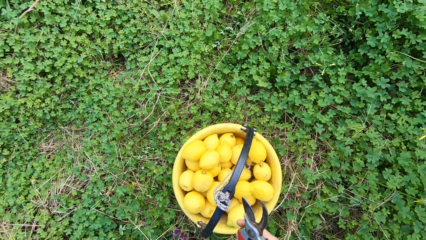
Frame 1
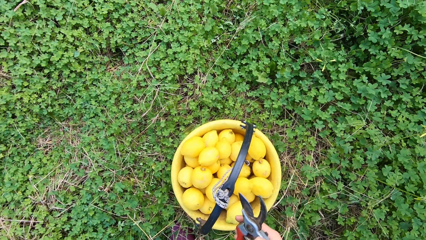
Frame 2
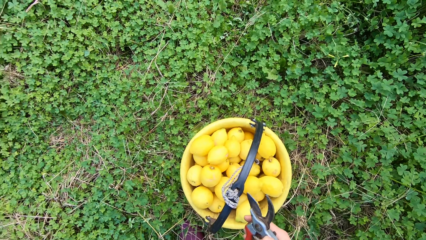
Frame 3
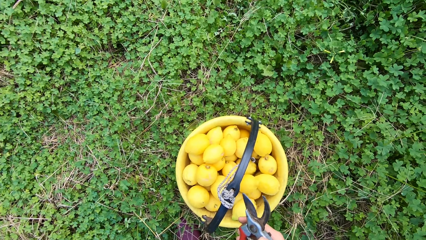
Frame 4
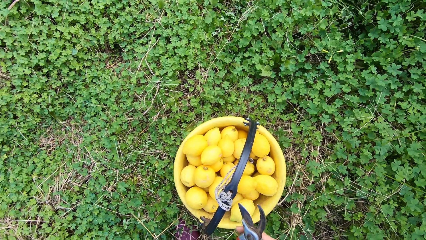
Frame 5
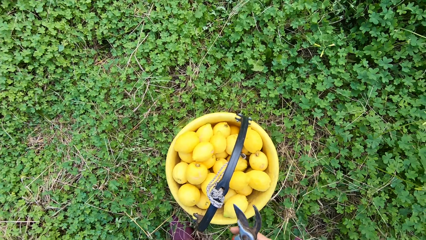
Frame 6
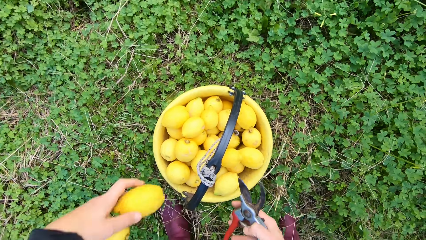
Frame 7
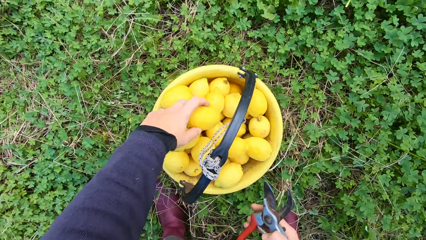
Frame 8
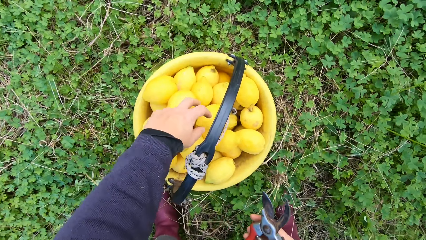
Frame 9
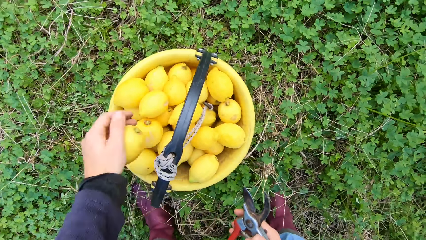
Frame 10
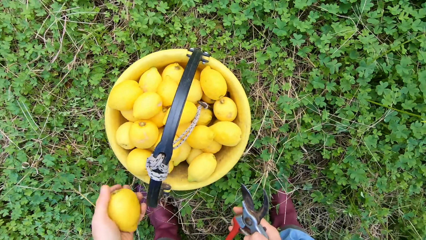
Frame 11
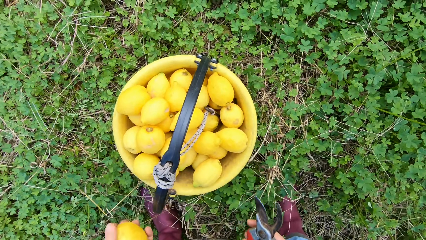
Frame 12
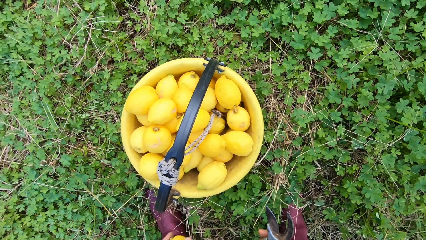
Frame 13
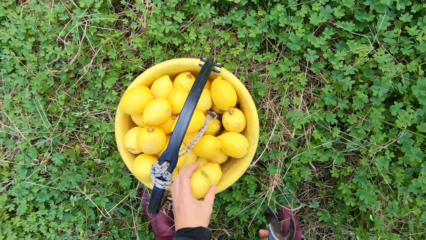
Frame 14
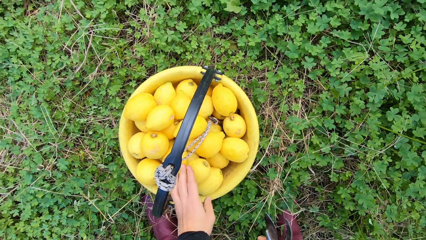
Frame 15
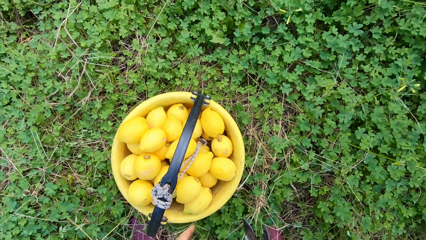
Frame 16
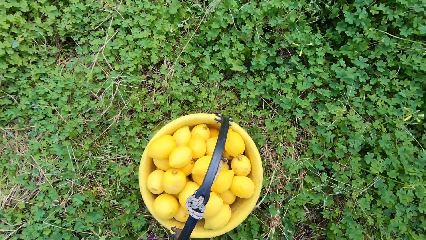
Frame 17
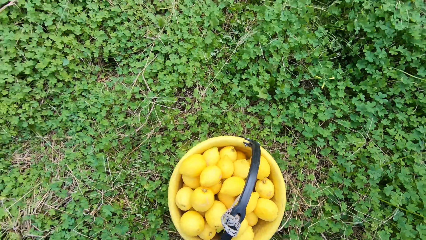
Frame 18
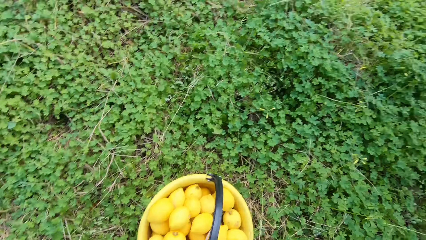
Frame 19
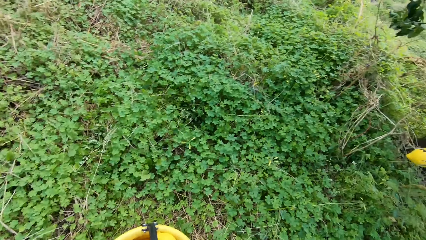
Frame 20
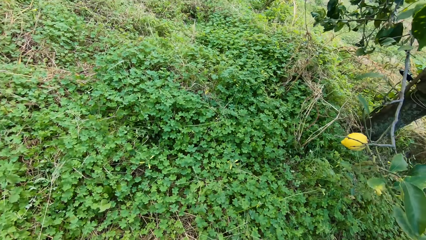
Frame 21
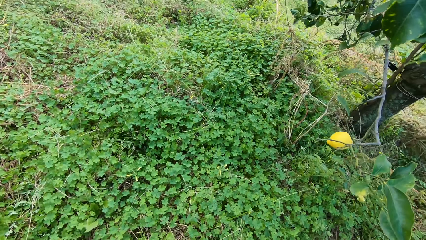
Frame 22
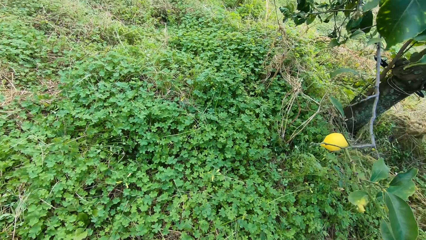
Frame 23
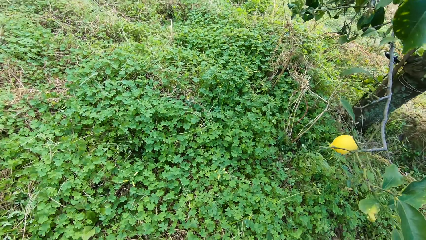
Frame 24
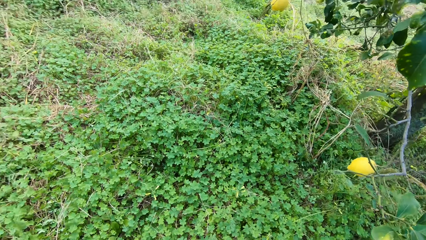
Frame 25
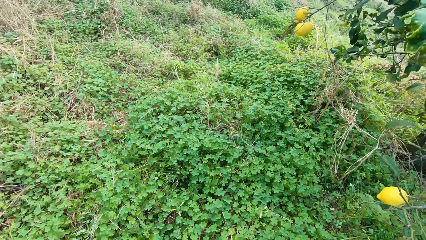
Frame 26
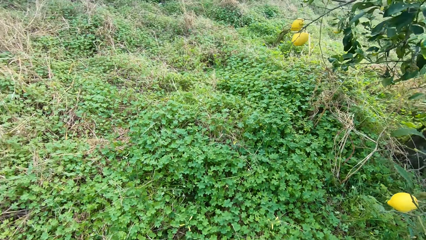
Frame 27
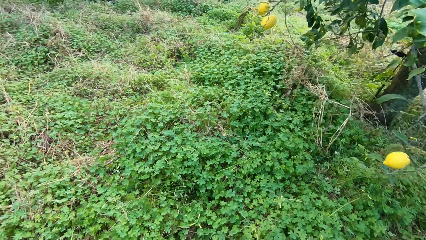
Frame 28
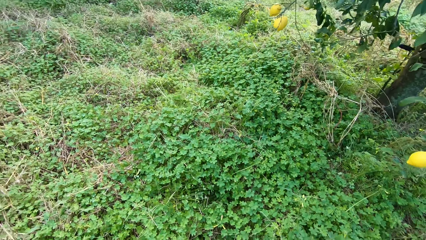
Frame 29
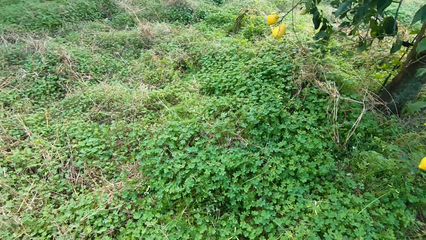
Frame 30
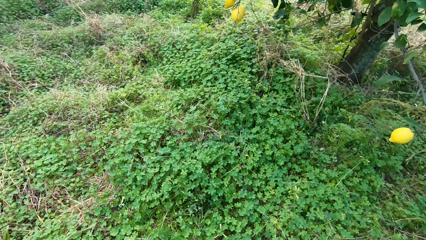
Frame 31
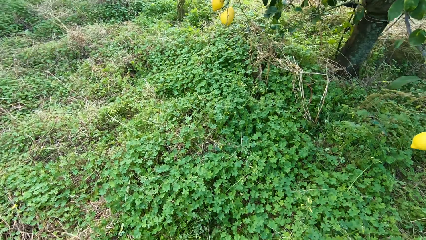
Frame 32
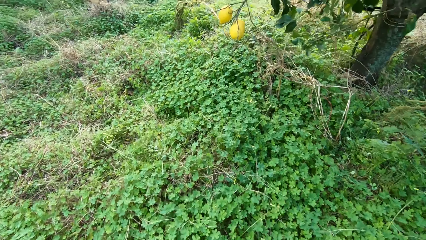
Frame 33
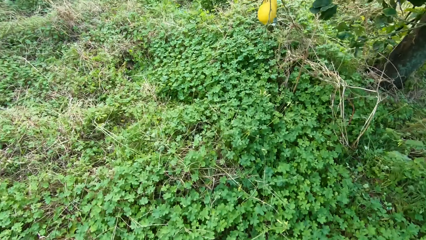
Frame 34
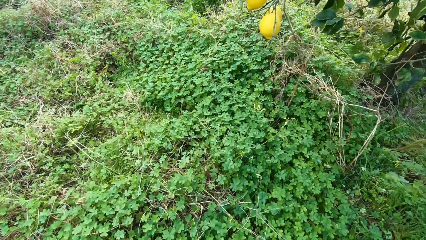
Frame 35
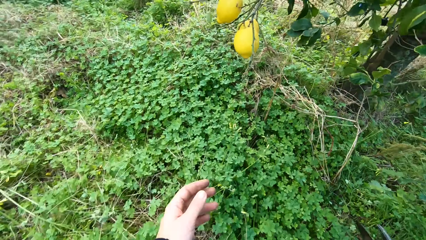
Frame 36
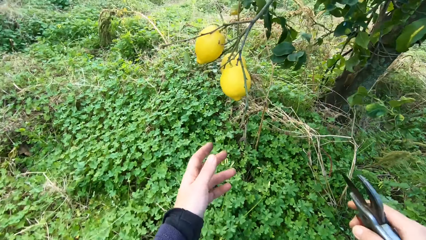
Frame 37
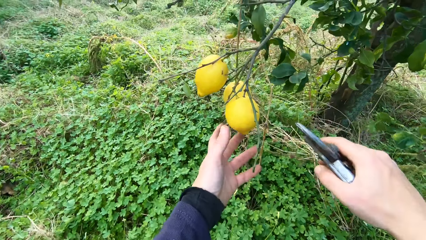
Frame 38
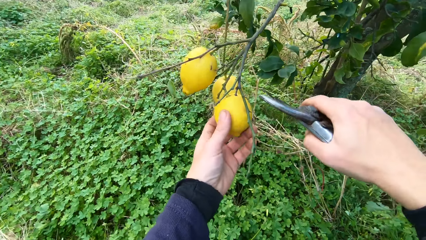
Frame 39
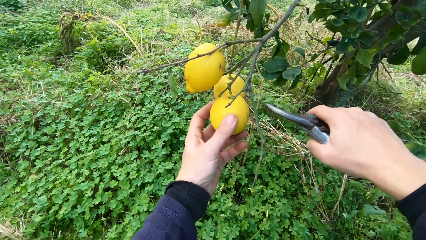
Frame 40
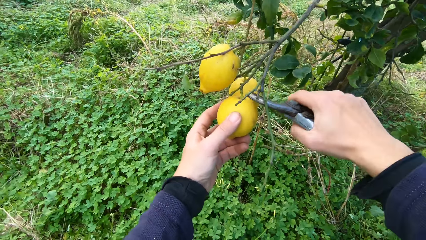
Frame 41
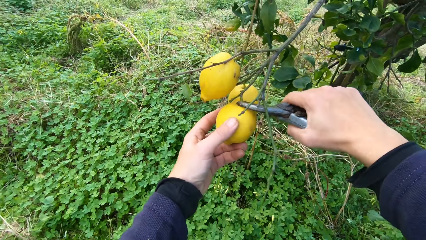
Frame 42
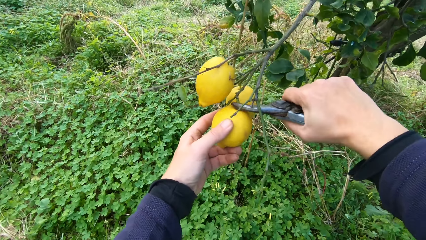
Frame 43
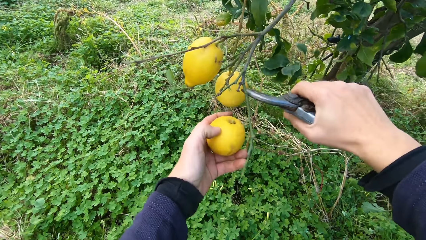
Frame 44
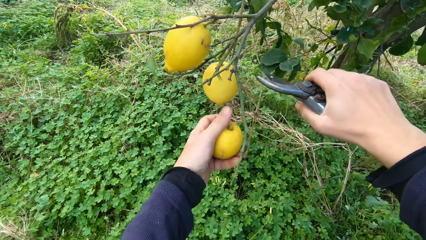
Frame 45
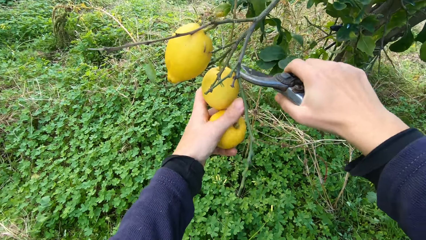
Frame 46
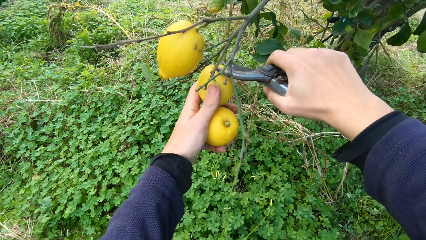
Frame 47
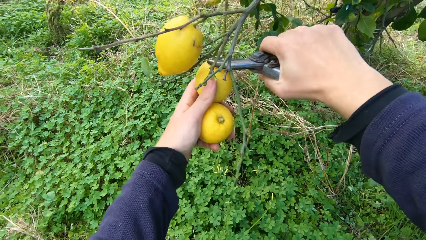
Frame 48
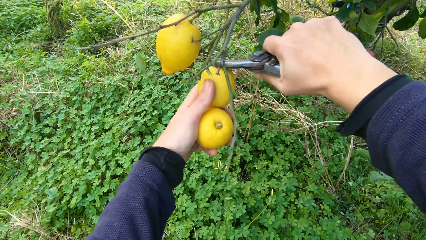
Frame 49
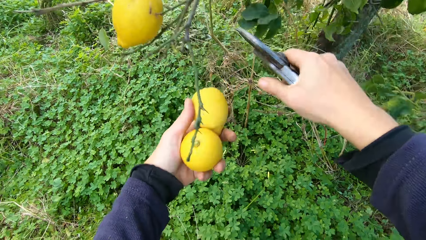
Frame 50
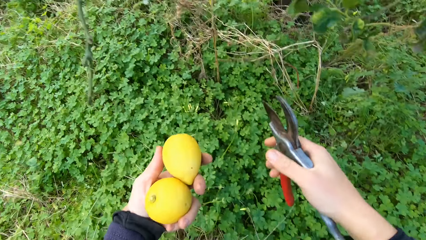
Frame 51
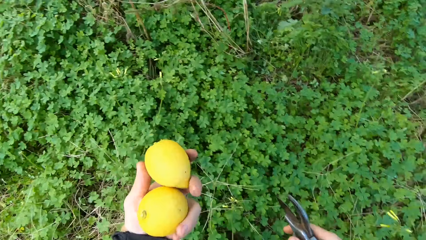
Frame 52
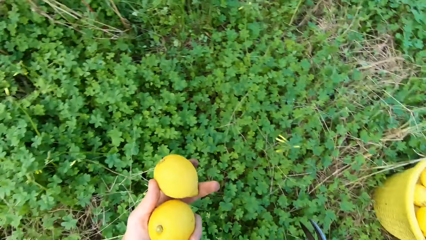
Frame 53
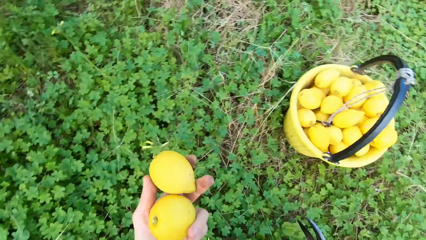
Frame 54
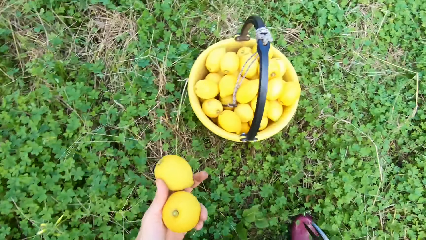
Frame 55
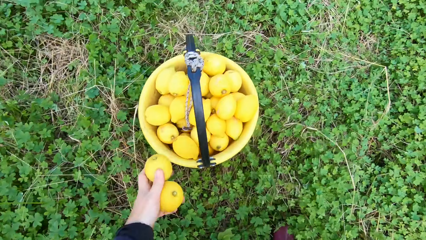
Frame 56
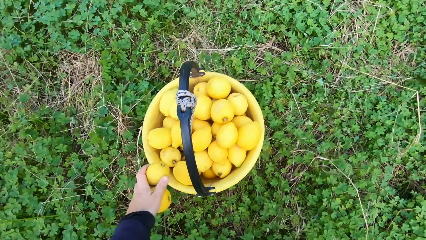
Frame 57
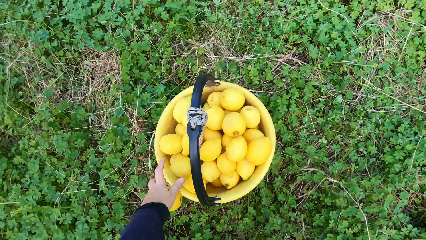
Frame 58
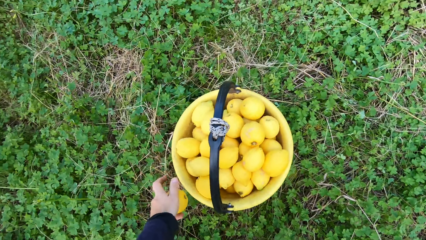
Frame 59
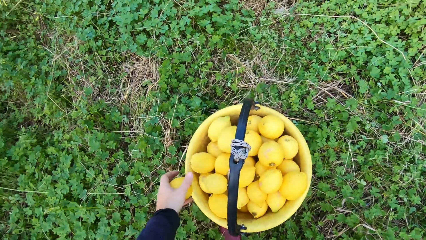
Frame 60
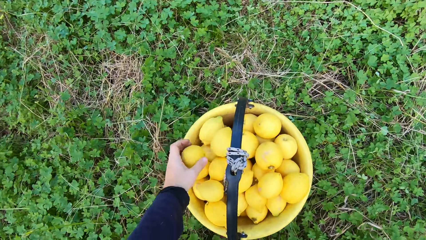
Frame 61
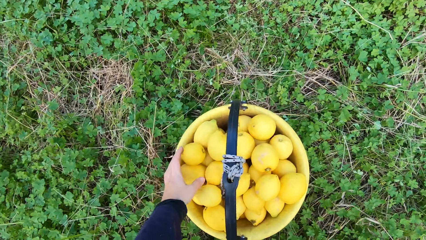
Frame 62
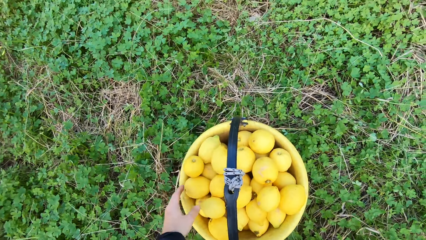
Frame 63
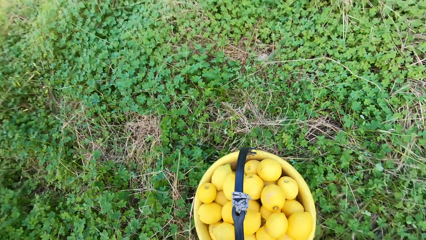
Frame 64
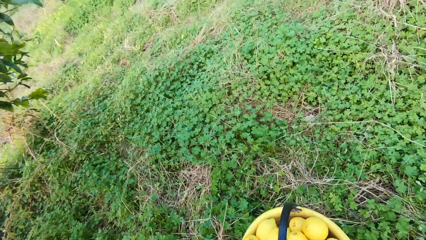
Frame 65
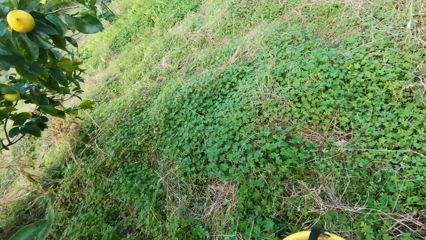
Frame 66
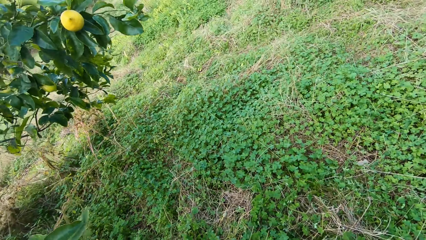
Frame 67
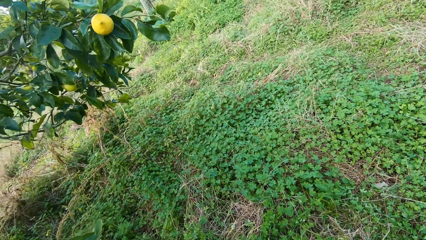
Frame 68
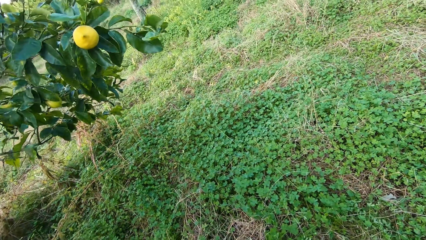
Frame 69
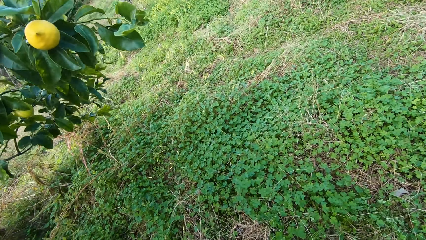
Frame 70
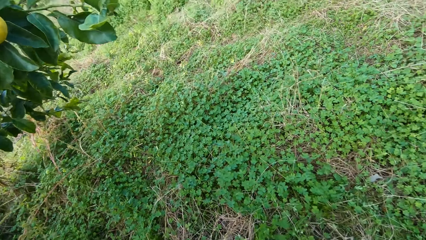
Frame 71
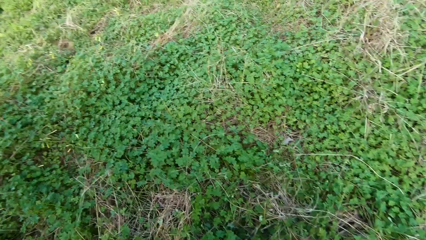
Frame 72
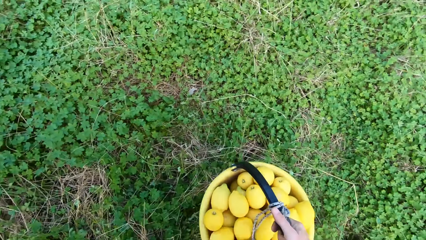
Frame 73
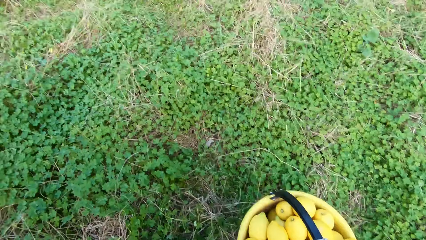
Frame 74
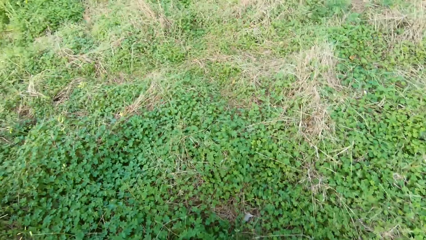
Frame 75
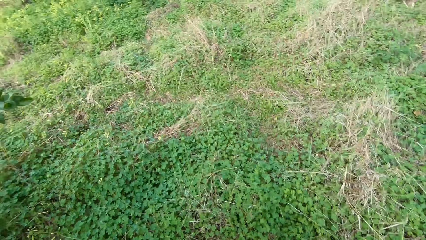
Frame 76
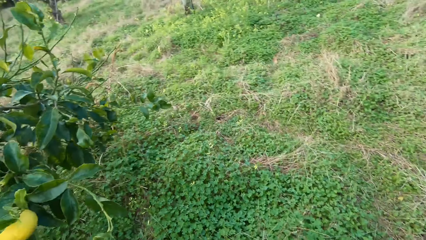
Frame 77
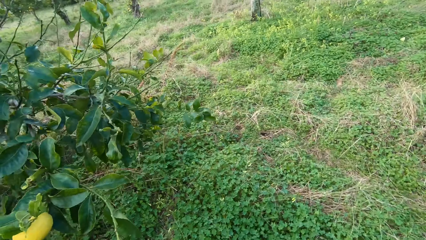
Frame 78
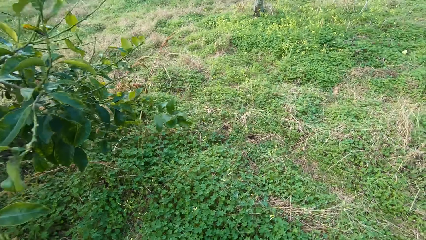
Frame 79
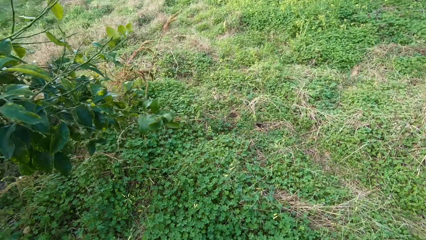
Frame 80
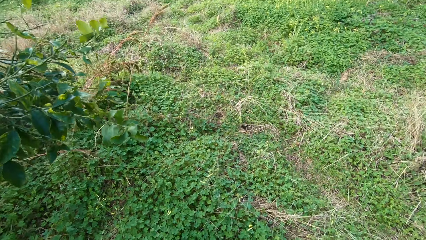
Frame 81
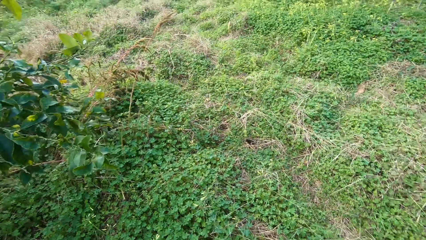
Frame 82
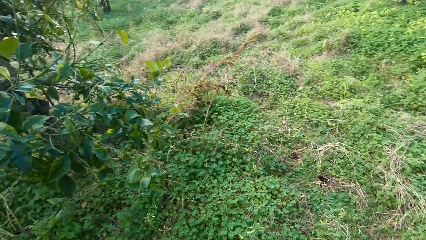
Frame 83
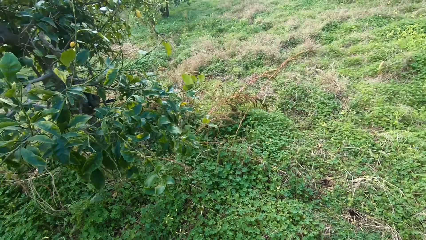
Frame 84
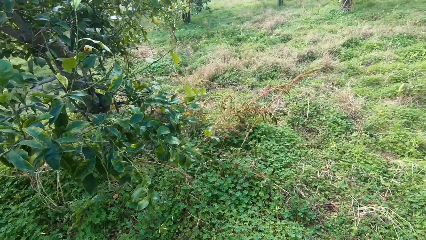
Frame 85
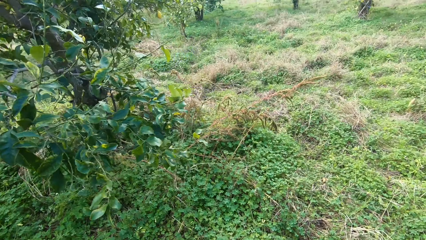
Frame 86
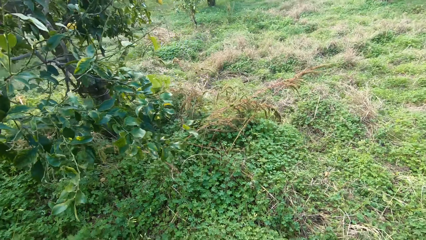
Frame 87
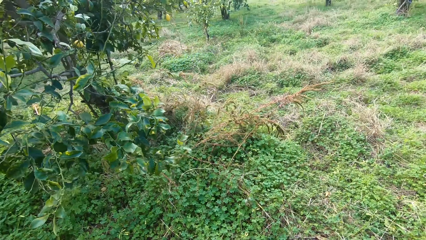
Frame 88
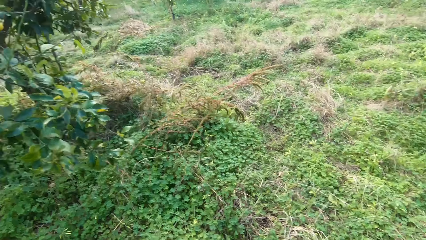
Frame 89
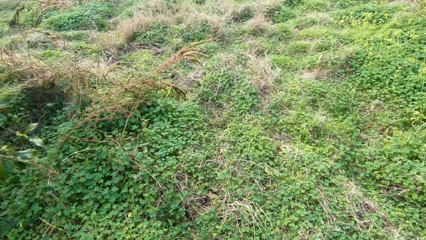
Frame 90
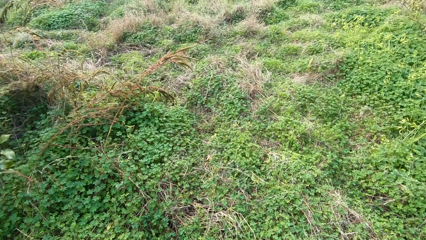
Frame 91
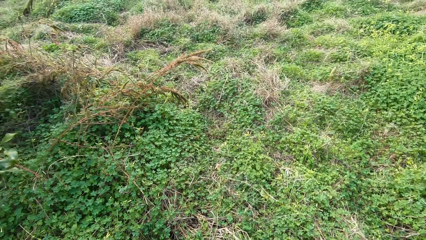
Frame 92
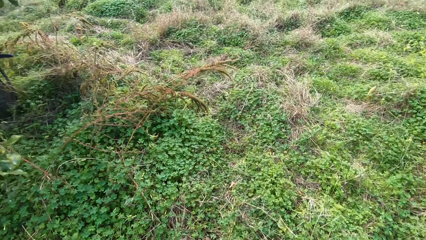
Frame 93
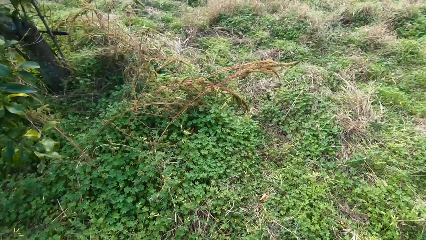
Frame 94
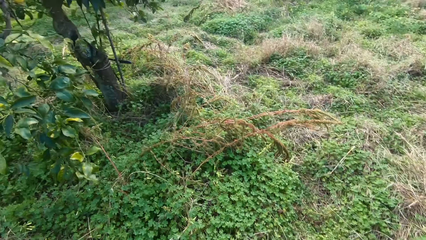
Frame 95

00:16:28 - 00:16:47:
The camera wearer puts the lemon in the bucket. They put the lemon in the bucket again. They harvest the lemon with the secateurs. They harvest the lemon with the secateurs again. They put the lemon in the bucket. They put the lemon in the bucket again. They carry the bucket and walk around.
